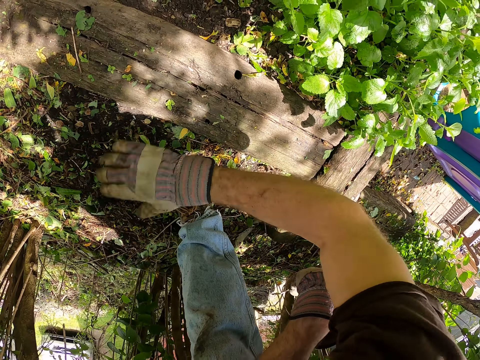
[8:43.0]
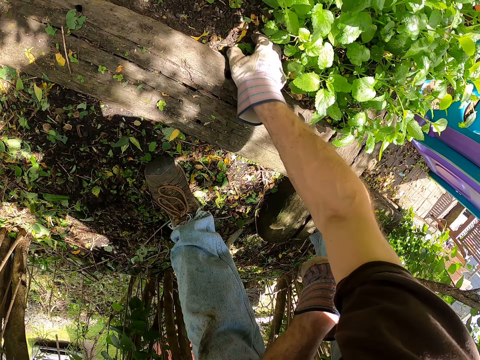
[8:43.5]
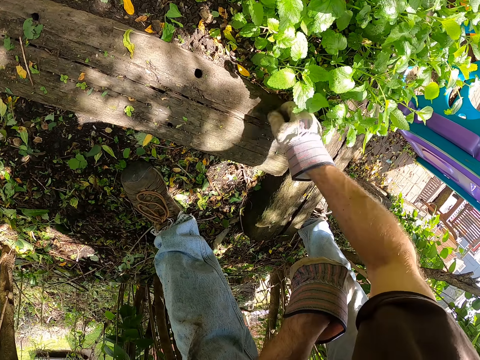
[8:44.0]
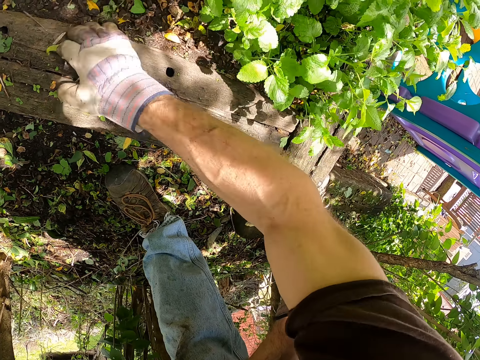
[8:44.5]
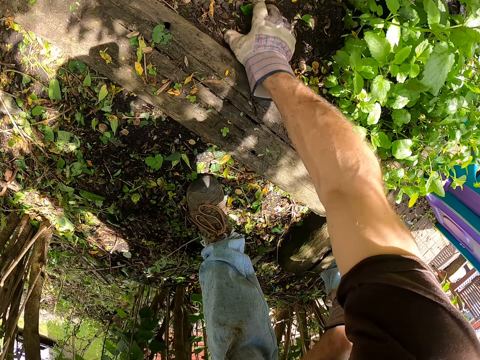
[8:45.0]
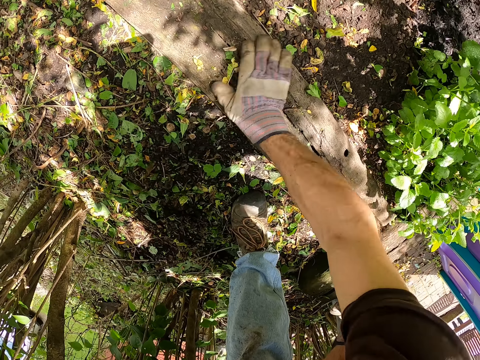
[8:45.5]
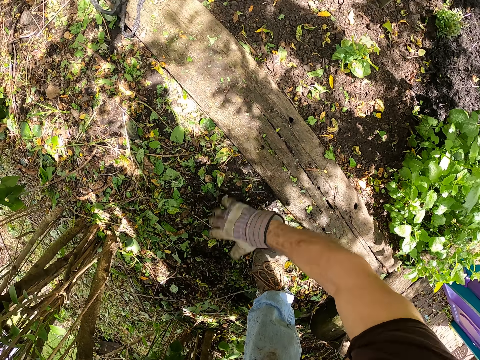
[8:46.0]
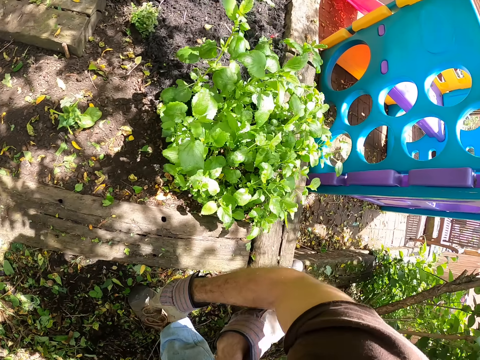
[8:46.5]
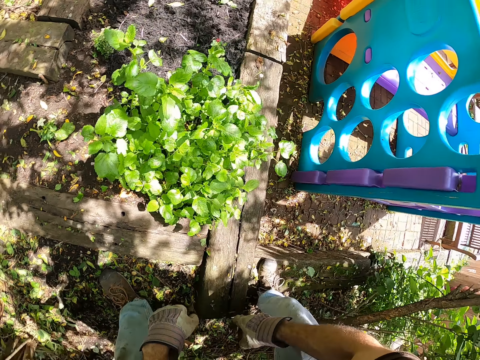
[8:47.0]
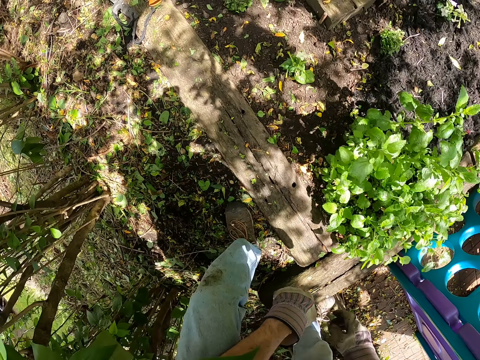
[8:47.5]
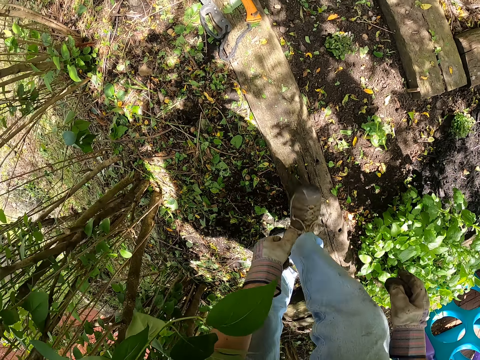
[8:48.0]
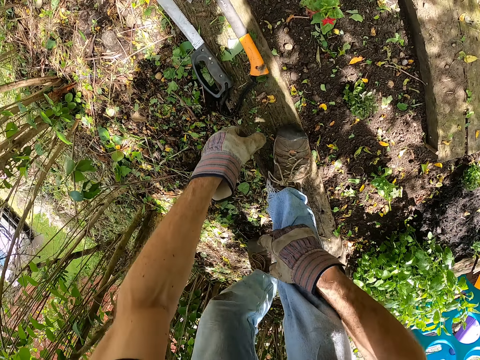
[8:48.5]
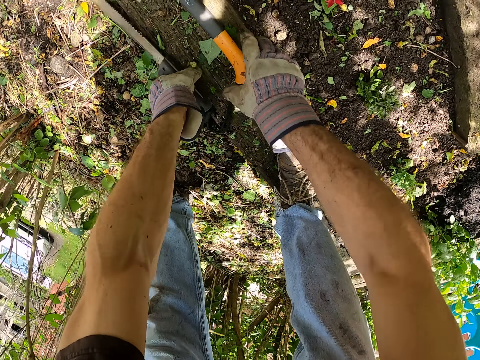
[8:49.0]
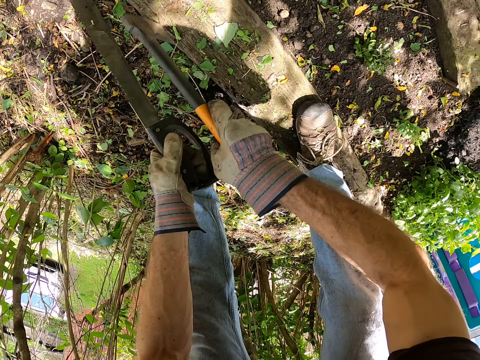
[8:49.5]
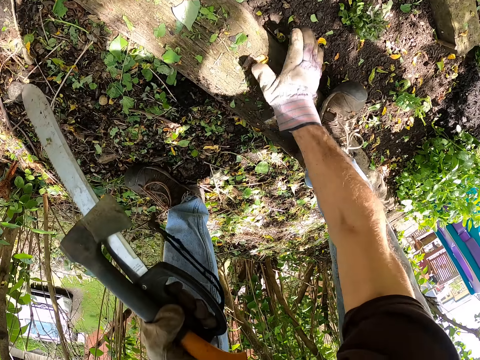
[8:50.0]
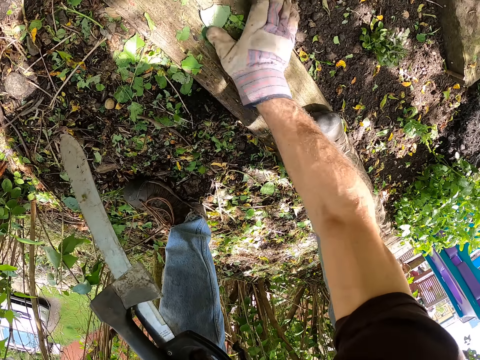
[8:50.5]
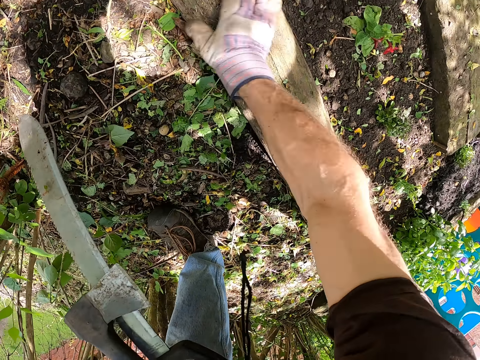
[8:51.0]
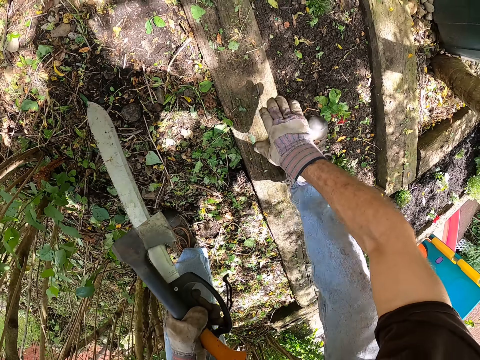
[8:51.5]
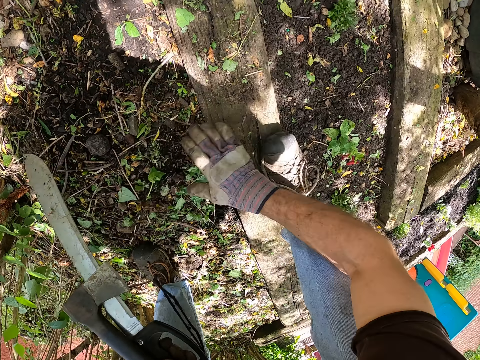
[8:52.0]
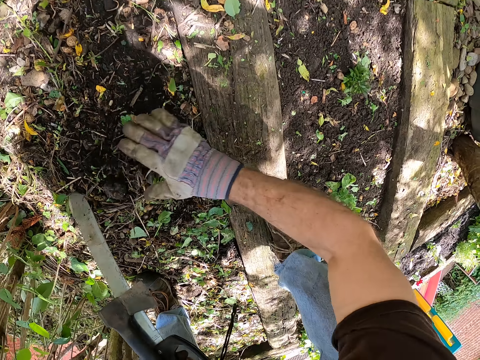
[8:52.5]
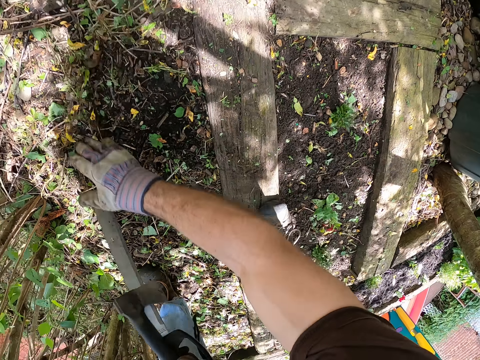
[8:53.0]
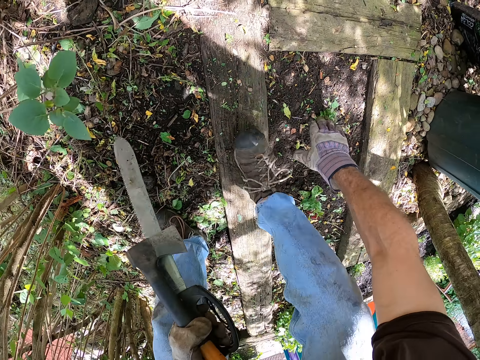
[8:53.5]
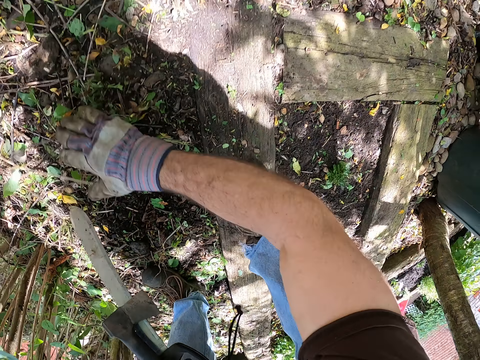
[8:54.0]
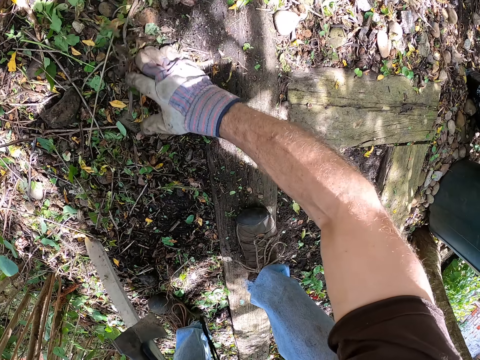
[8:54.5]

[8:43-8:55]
The camera wearer pulls his hand off the wood. He stares around. He walks around the garden. He picks up a machete from the ground. He picks up a small axe from the ground. He switches the axe to the other hand. He clears the wood with his hand. He cleans the dirt on the garden.

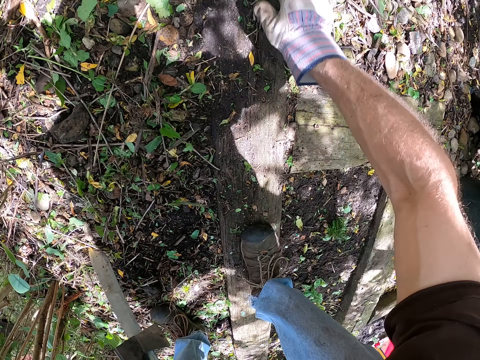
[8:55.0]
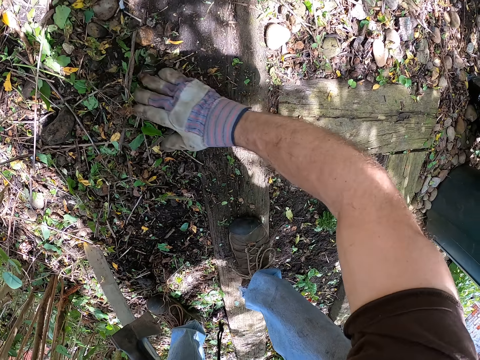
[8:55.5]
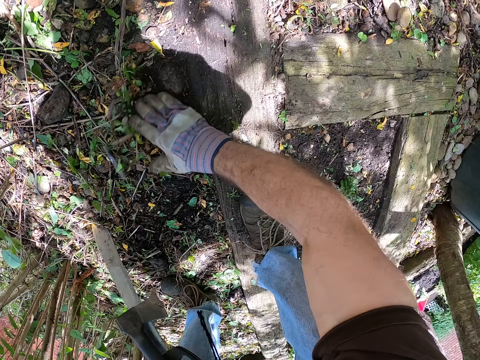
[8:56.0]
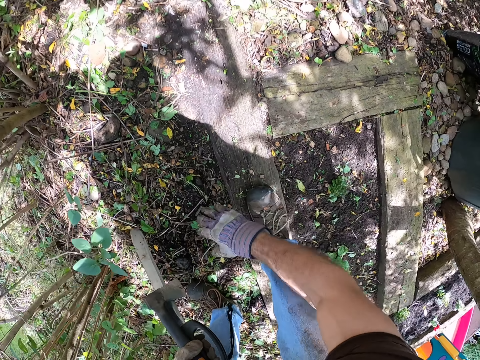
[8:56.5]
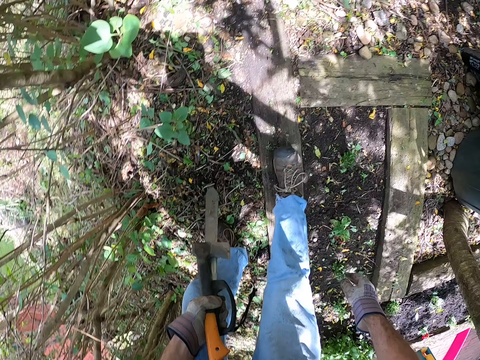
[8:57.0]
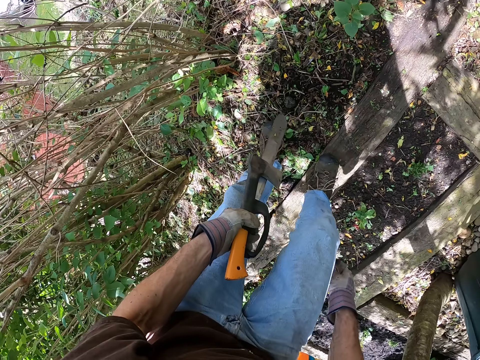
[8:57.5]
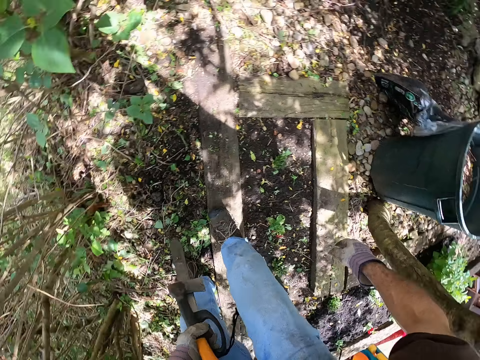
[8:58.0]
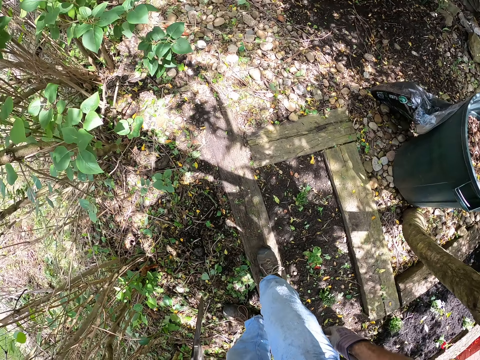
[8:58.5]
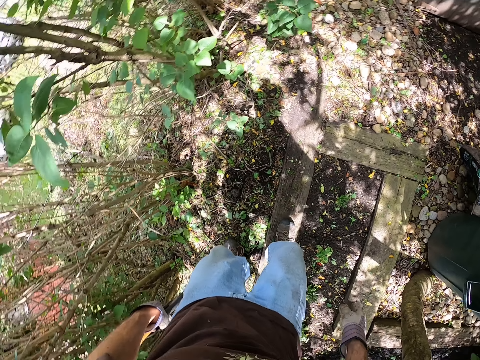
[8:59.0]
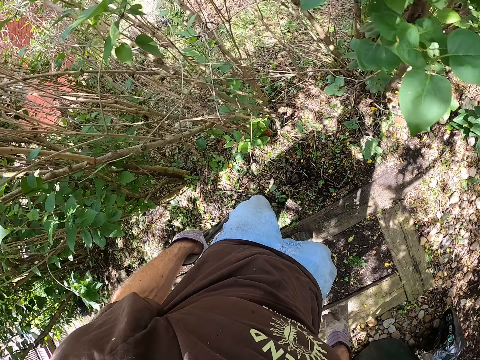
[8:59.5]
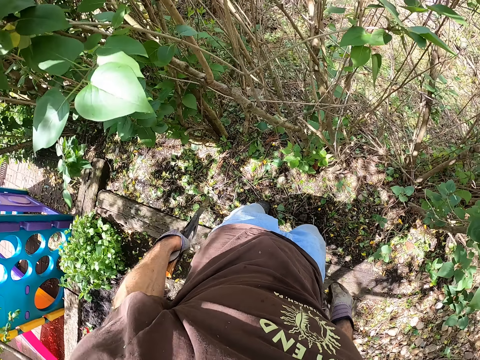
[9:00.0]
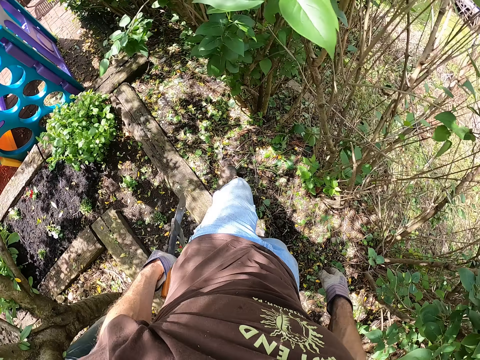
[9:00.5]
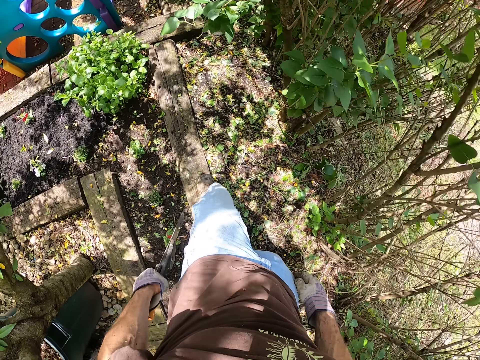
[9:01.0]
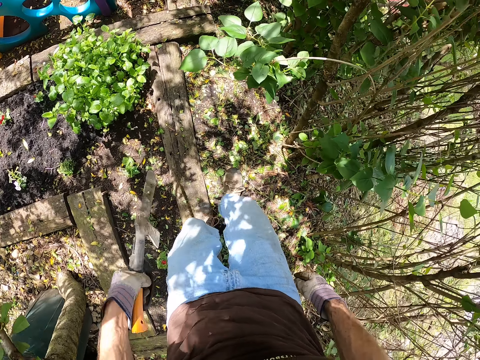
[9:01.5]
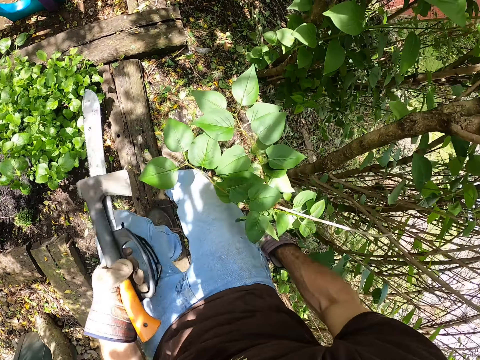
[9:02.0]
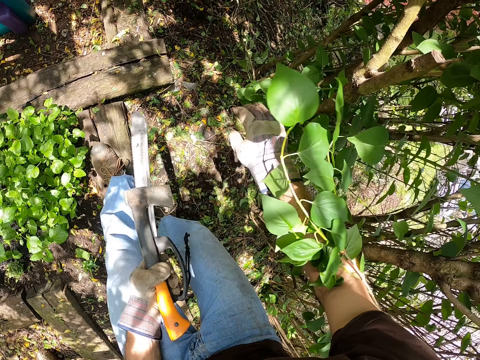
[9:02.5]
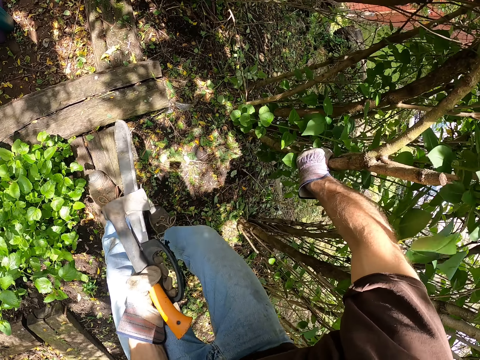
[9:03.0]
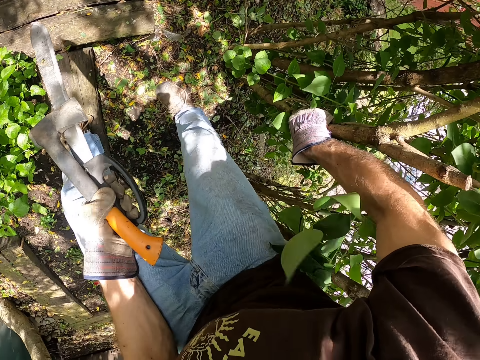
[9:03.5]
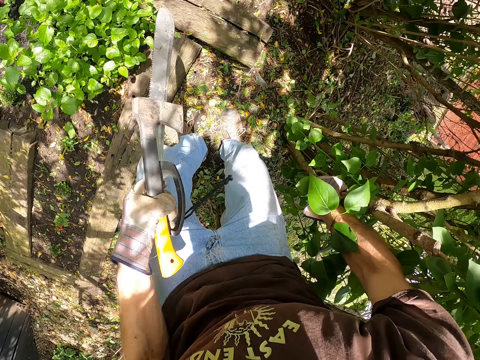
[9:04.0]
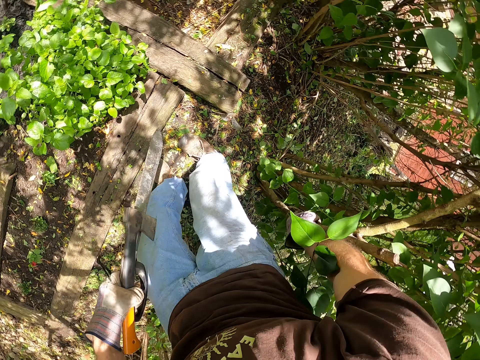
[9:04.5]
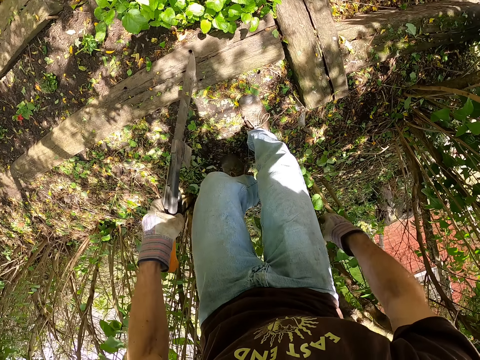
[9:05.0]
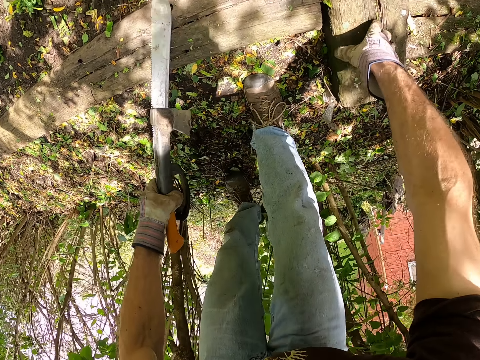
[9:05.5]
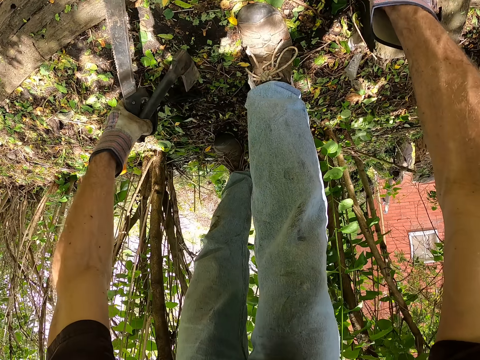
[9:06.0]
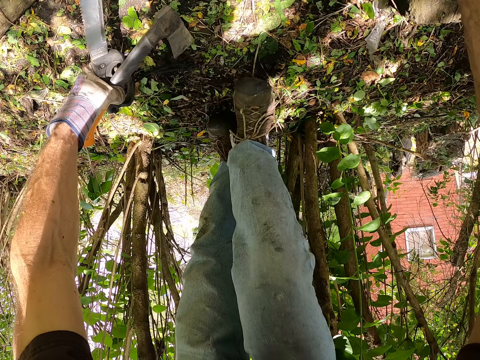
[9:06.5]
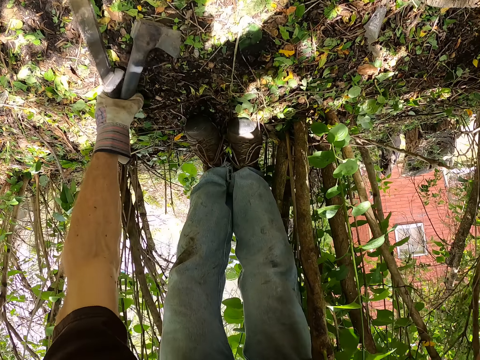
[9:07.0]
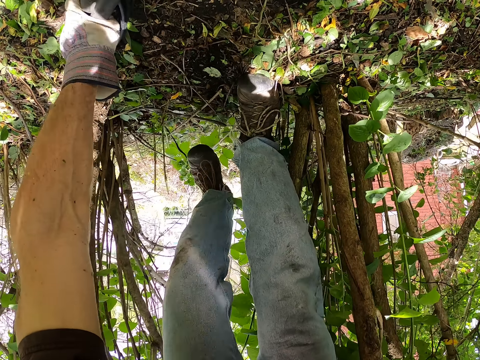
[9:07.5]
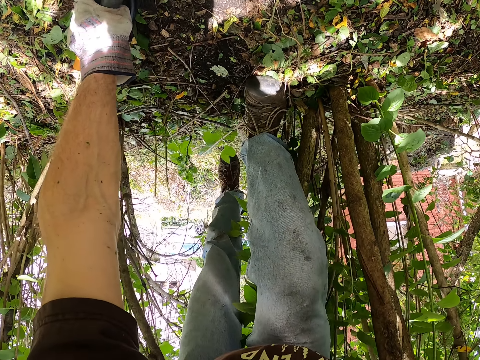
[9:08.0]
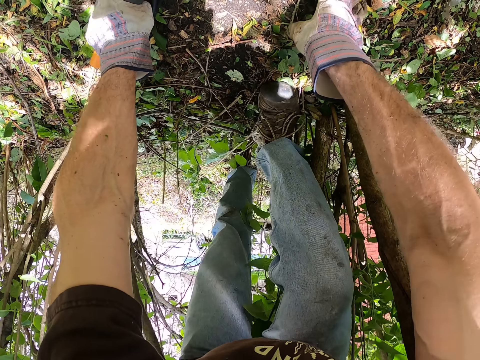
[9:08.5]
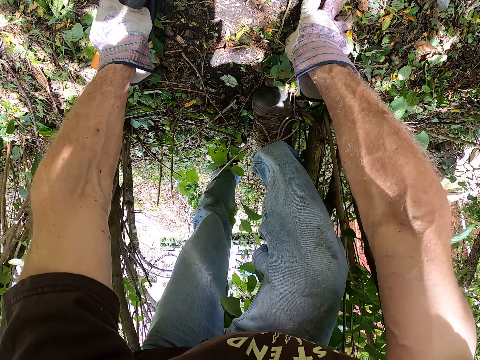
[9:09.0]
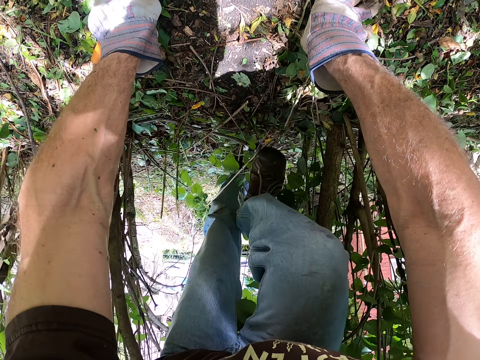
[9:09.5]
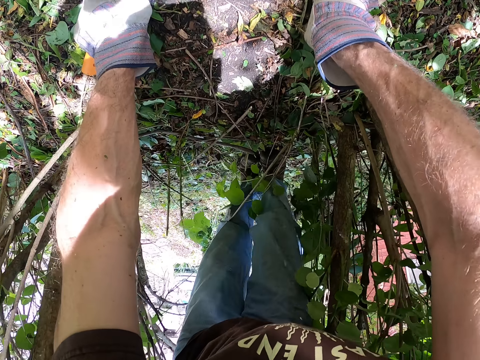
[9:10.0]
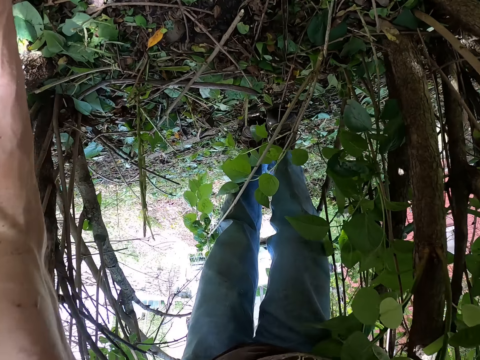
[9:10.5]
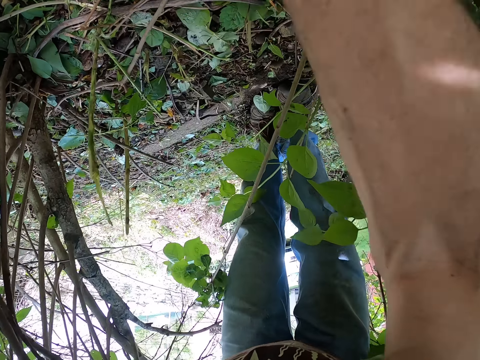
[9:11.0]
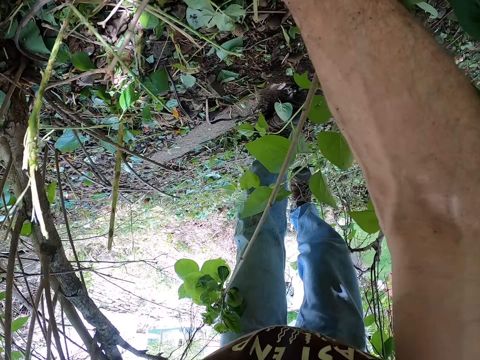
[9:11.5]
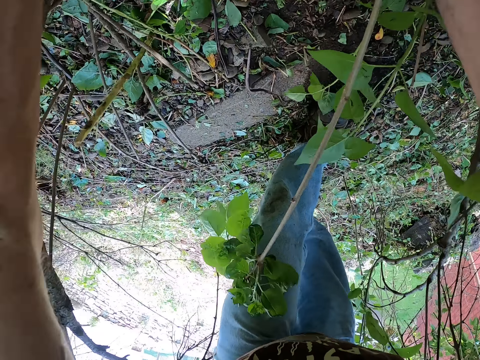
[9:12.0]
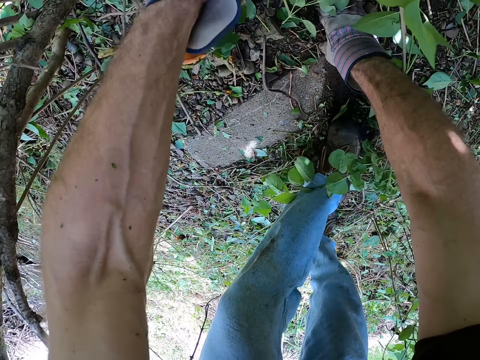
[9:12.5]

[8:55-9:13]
The camera wearer pulls his hand off the wood. He stares around. He stands up. He walks around the ground. He holds the stem. He pulls his hand off the stem. He holds the wood. He passes under trees on the garden. He puts the axe on the ground. He puts the machete on the ground. He crawls the fence.
